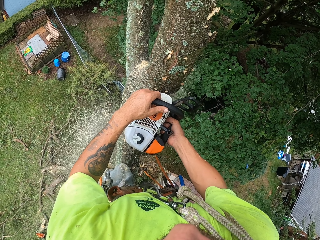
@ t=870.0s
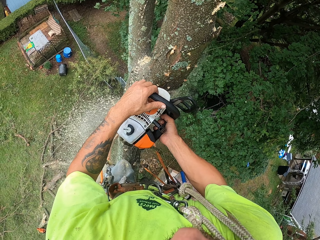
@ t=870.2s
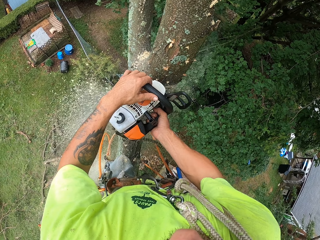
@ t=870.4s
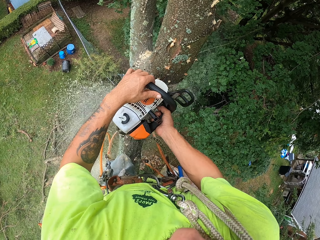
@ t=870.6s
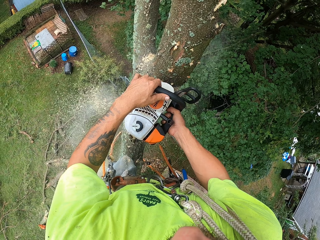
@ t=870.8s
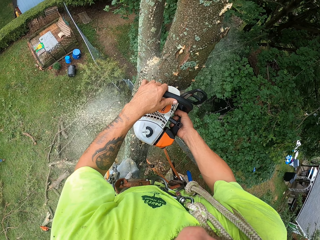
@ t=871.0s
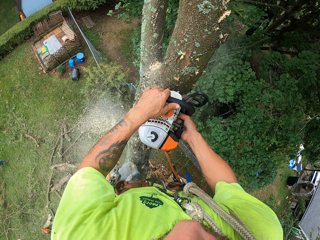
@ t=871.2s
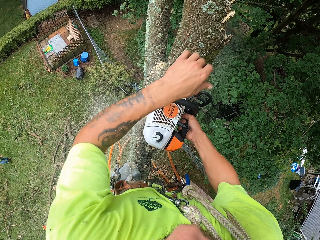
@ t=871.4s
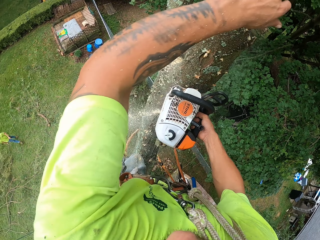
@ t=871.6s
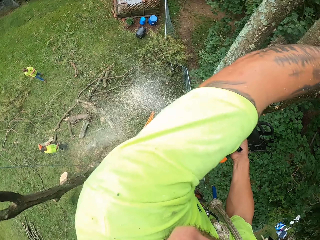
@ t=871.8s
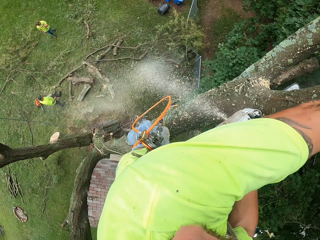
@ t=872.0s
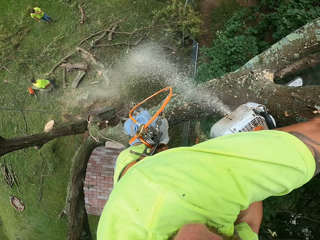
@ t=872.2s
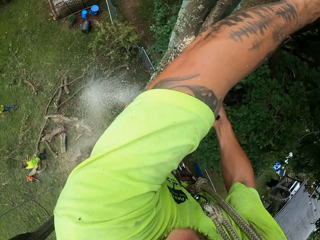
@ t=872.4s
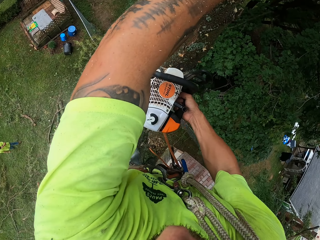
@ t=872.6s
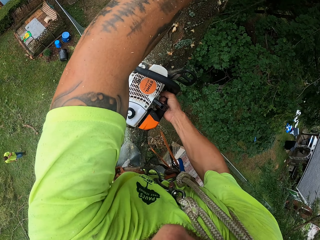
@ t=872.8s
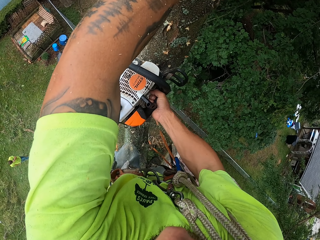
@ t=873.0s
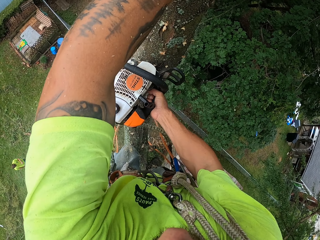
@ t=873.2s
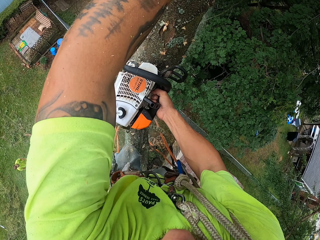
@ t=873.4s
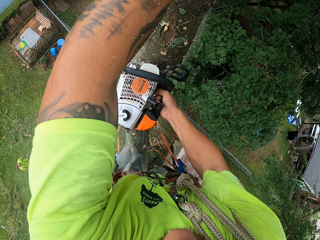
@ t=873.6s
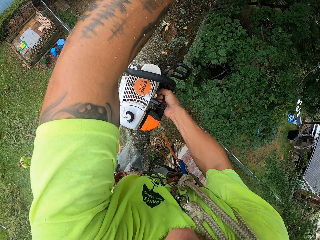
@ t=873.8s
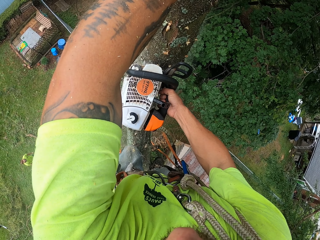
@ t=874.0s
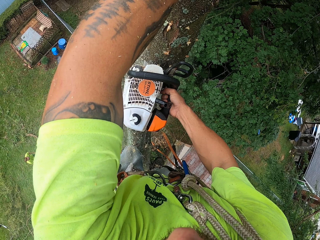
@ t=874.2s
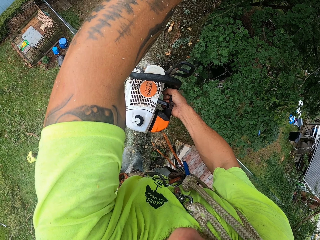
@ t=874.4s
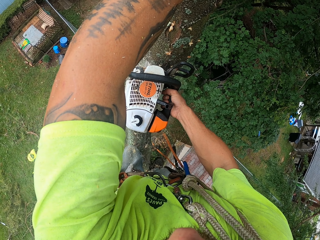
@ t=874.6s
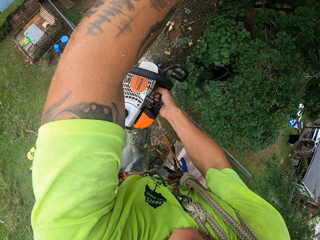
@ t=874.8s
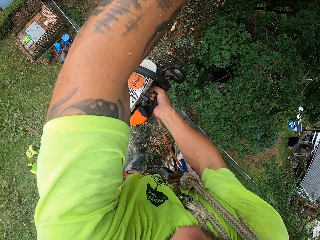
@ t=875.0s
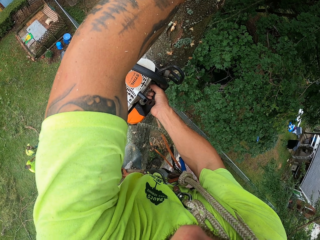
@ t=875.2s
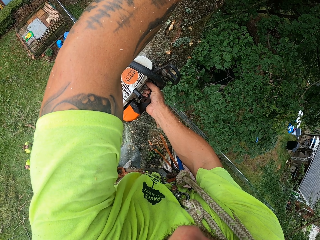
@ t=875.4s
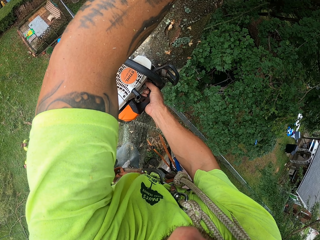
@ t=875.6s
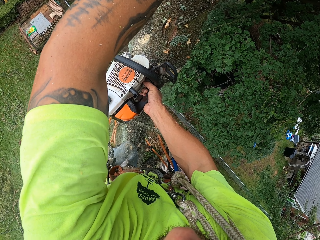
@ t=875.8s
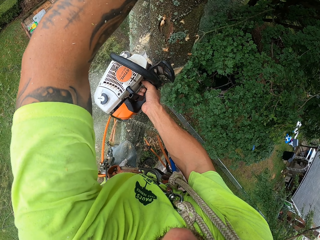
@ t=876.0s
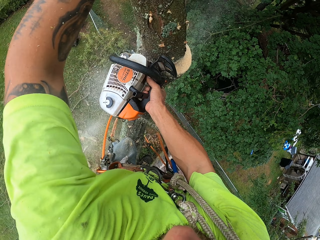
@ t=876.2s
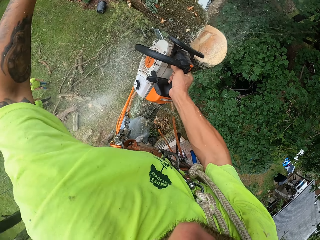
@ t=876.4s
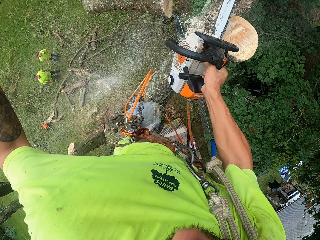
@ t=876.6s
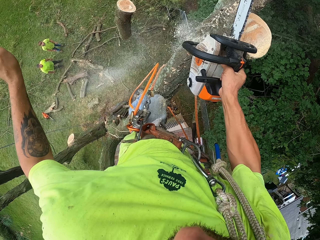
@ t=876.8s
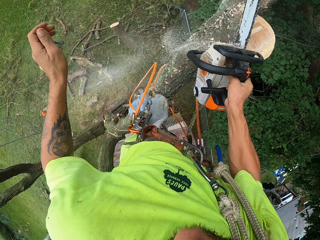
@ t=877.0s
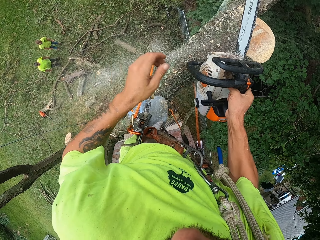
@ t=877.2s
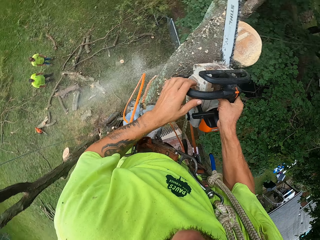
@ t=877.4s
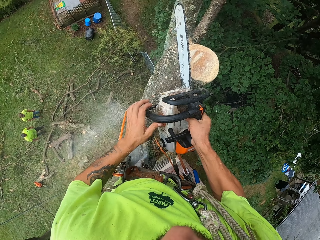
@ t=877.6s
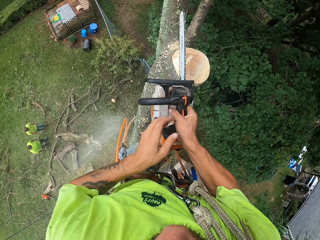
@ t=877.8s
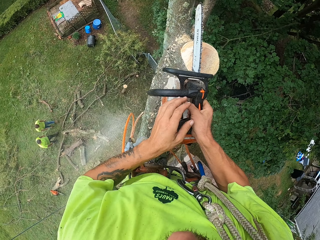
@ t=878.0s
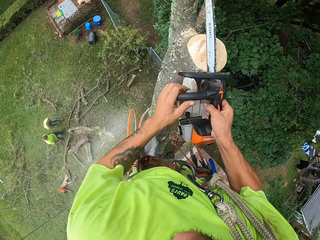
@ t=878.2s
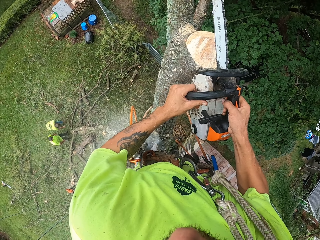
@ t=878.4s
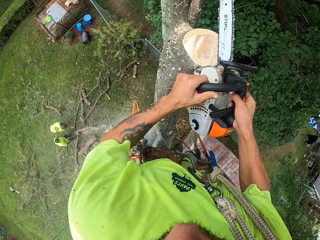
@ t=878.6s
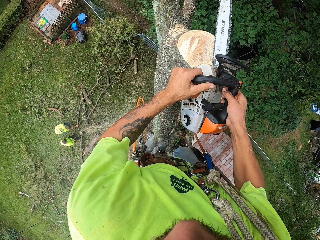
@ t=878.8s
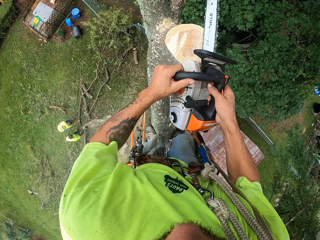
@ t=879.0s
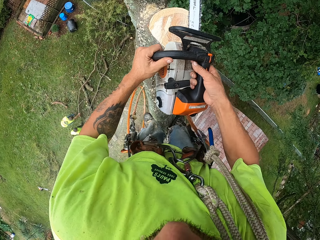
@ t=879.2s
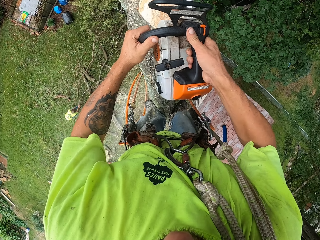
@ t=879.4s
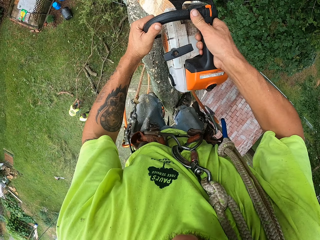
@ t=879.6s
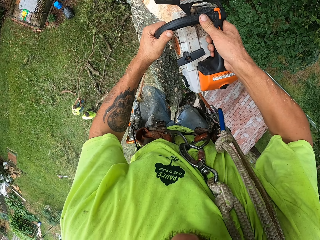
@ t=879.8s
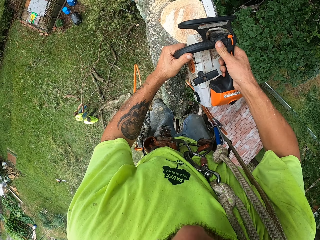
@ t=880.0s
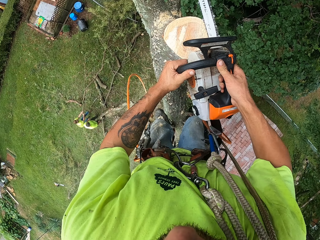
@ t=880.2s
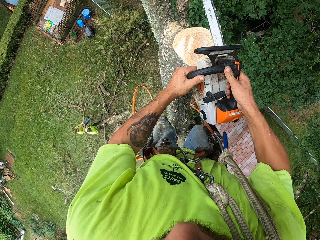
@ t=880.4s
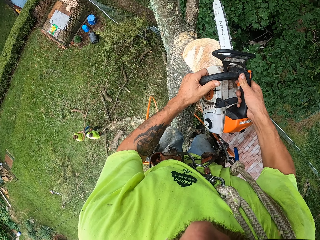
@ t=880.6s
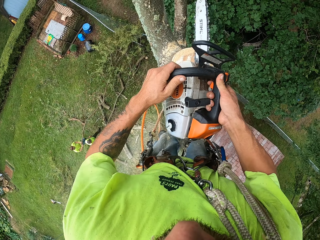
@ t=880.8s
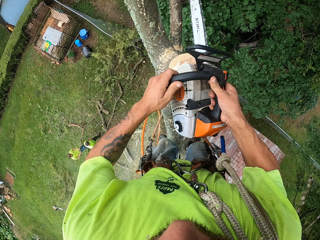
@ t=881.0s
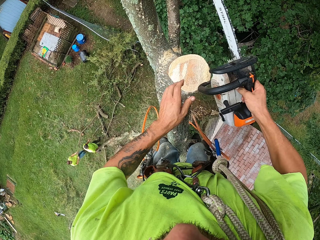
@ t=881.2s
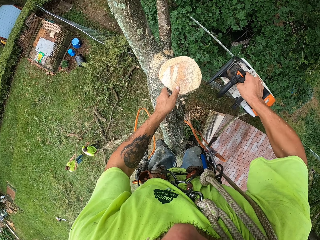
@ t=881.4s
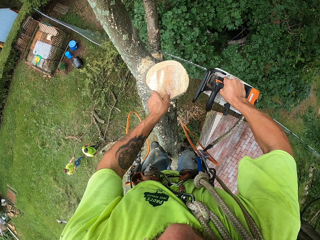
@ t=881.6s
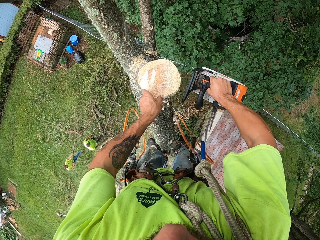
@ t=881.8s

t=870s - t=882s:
The camera wearer cuts the tree with the saw. He pushes the chunk of the tree to the ground with his left hand. The first man picks up the tree branch from the ground with his hands. The camera wearer cuts down a branch of the tree with the chainsaw in his right hand.

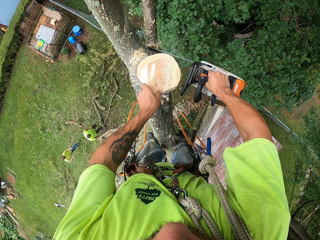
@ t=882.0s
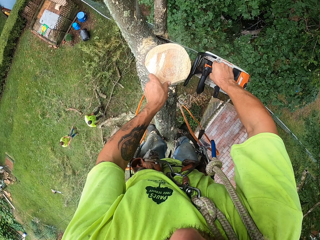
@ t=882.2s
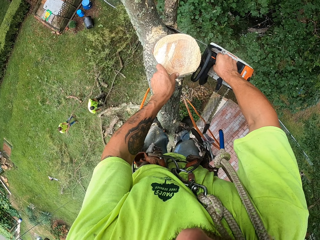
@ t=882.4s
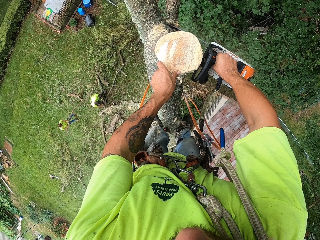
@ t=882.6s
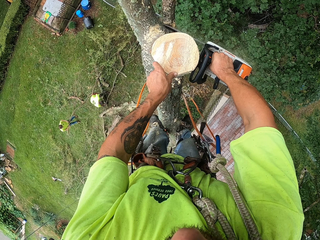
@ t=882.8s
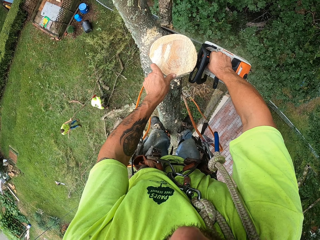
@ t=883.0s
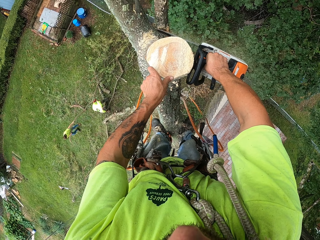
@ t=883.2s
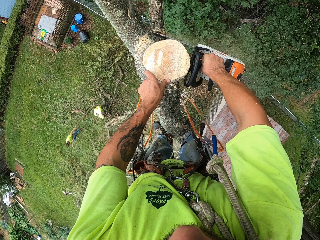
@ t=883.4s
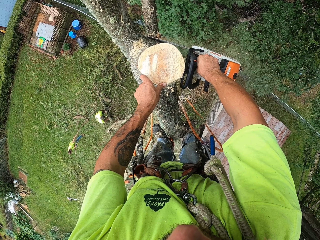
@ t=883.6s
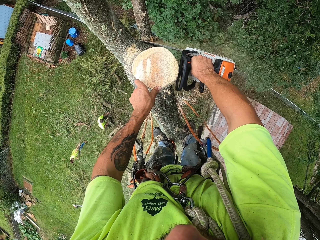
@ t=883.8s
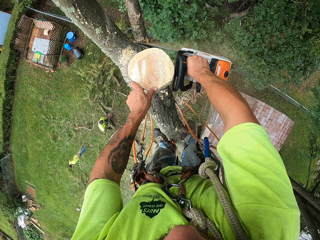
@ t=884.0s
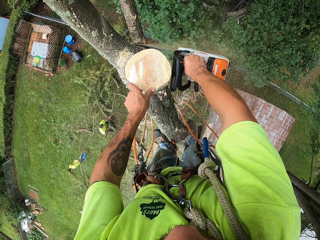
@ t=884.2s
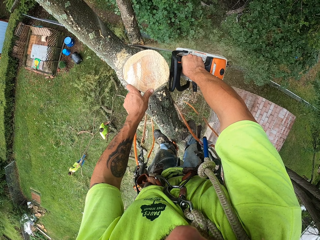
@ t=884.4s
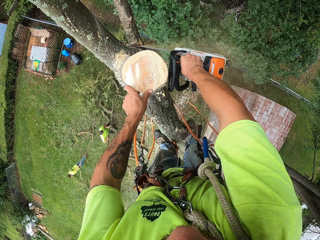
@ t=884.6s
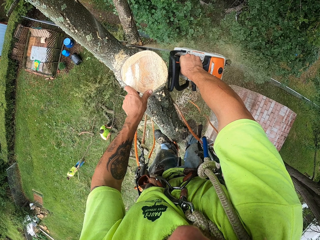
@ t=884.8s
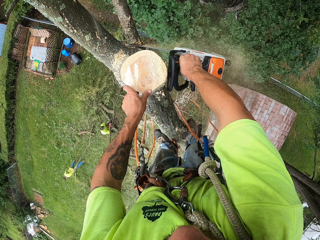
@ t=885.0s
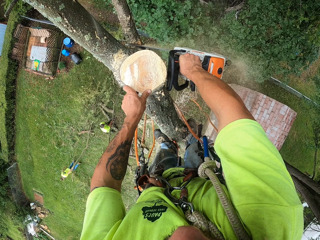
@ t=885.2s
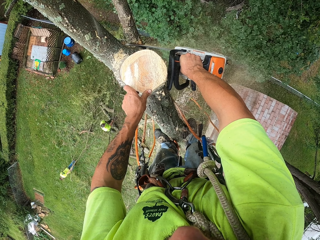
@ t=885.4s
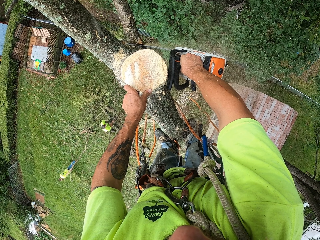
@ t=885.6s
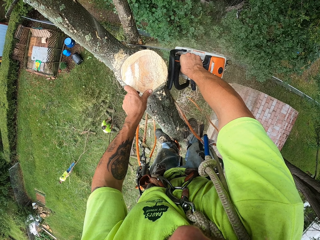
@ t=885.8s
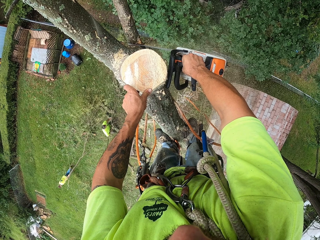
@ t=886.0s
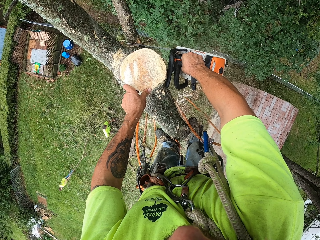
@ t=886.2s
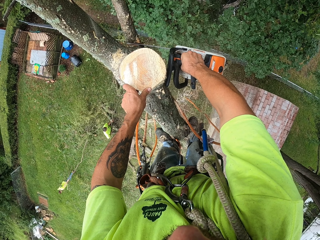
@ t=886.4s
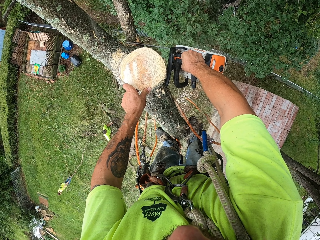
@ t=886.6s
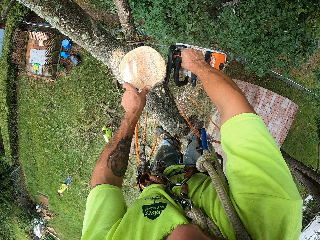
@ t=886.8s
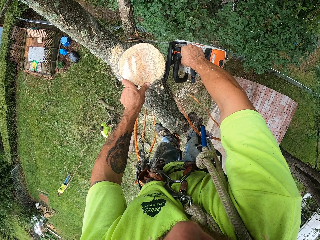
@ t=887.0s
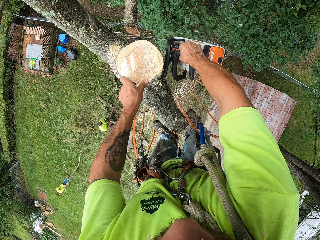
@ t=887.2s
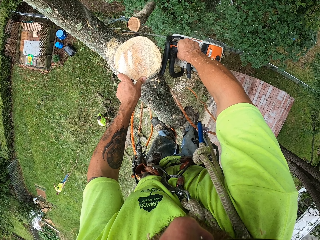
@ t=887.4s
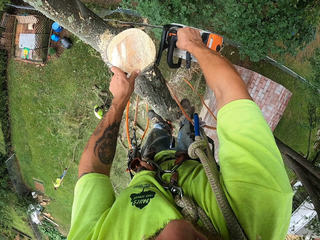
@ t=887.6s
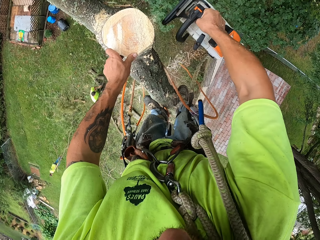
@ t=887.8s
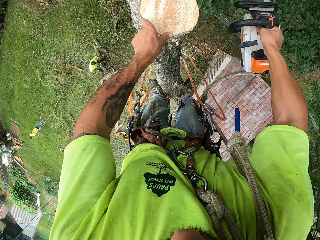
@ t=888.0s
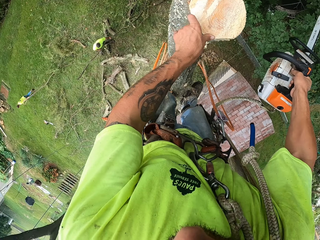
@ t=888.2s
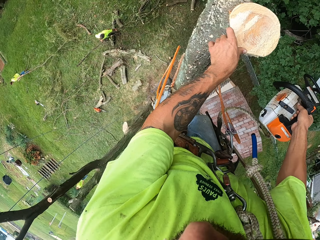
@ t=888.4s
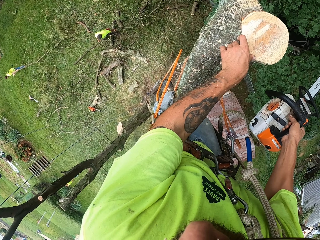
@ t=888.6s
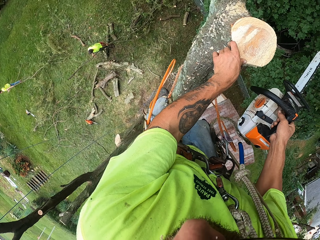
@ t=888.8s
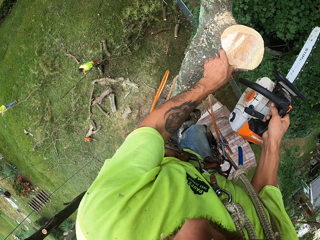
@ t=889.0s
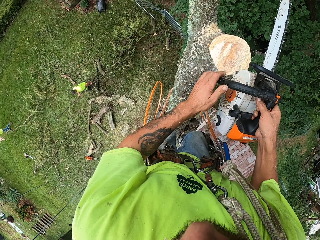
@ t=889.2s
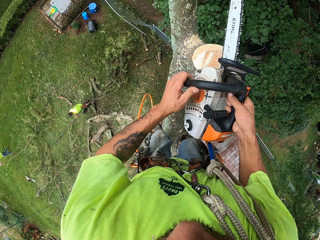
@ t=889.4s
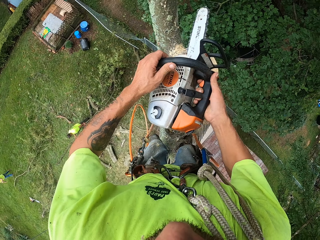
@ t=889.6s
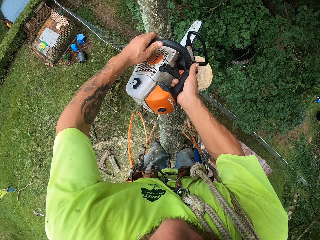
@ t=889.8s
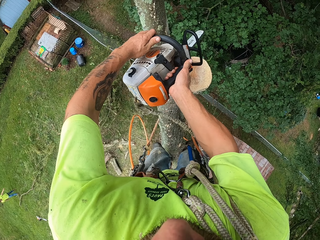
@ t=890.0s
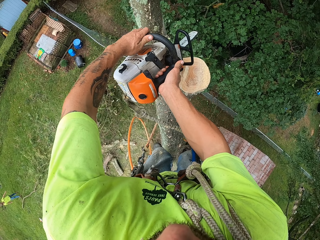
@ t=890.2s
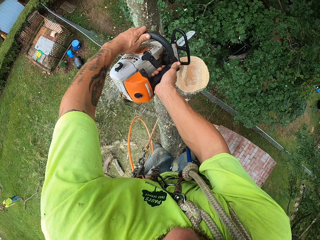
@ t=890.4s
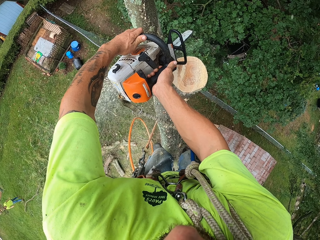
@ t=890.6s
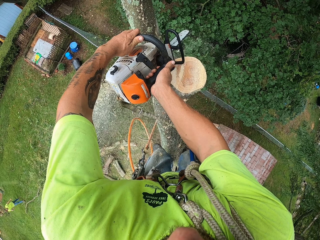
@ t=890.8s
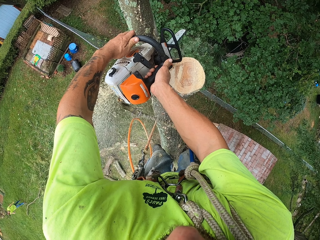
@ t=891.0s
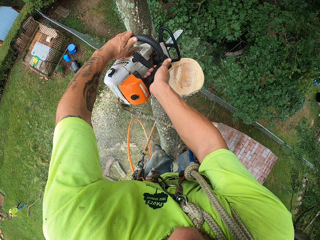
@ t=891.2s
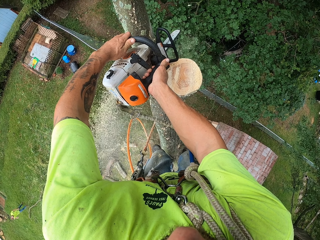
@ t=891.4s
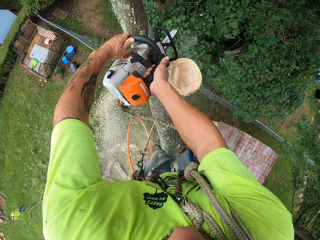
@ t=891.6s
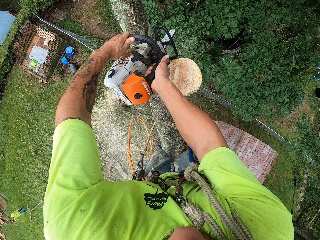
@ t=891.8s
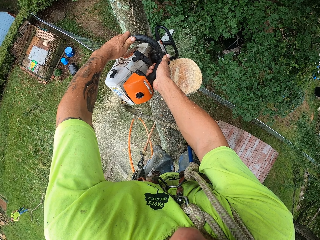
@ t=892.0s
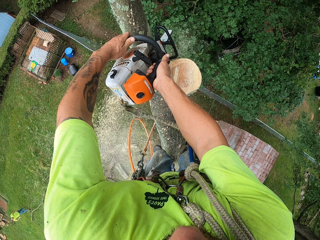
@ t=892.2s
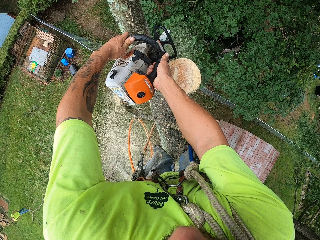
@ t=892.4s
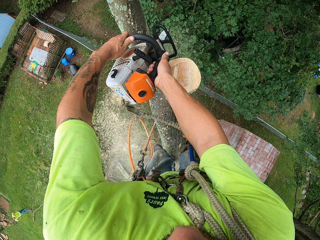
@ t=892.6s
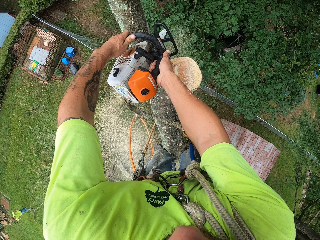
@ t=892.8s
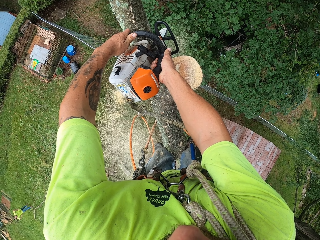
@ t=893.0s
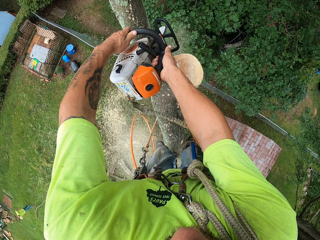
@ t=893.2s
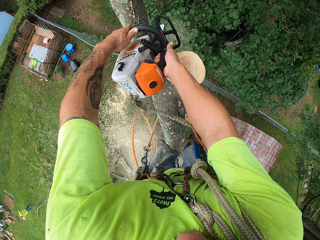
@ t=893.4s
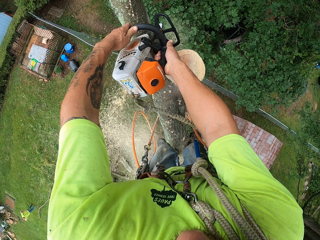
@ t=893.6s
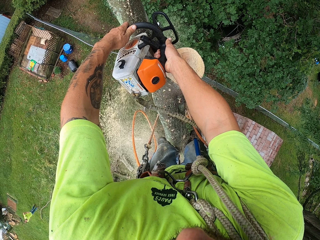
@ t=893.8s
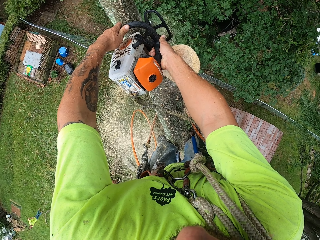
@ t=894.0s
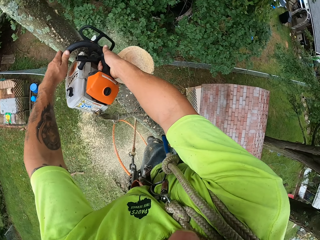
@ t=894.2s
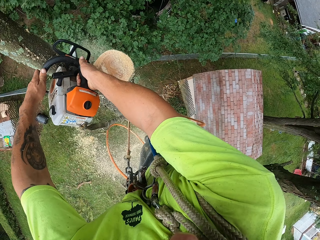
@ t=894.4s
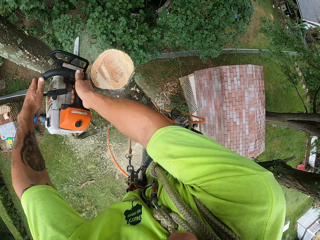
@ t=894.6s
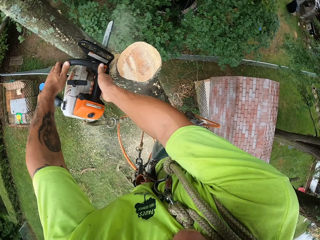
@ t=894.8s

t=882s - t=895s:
The man drags the tree branch on the ground with his hands. Another man picks up the tree branch from the ground with his hands. The first man drops the tree branch on the ground with his hands. The camera wearer cuts down the chunk of the tree with the chainsaw in his right hand.
